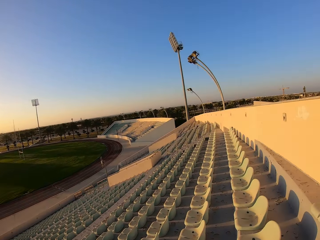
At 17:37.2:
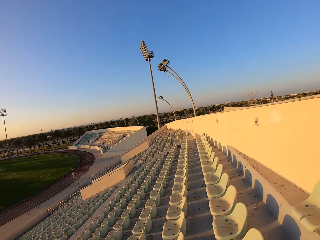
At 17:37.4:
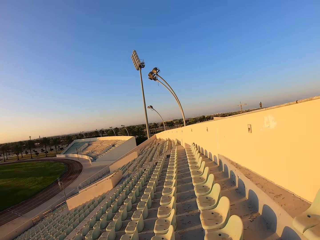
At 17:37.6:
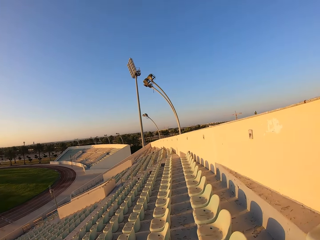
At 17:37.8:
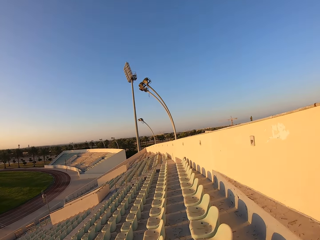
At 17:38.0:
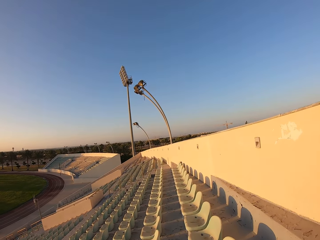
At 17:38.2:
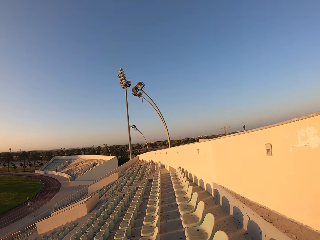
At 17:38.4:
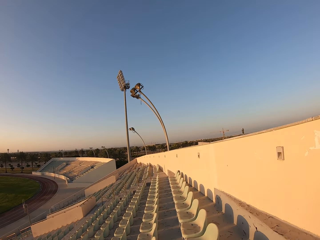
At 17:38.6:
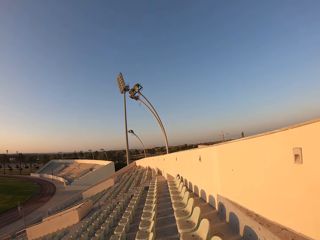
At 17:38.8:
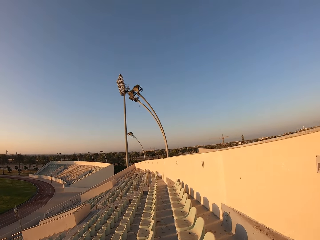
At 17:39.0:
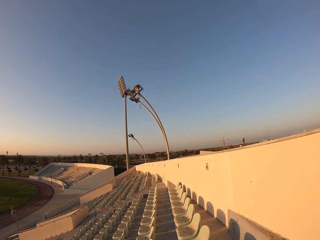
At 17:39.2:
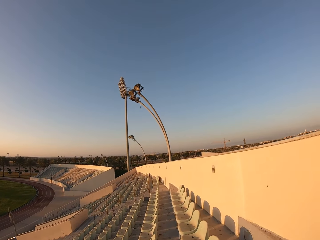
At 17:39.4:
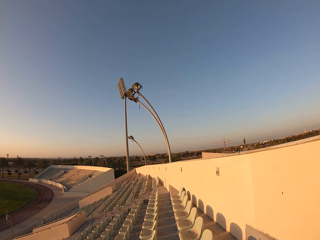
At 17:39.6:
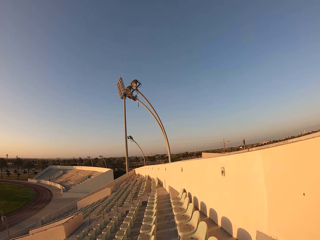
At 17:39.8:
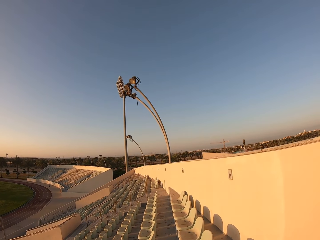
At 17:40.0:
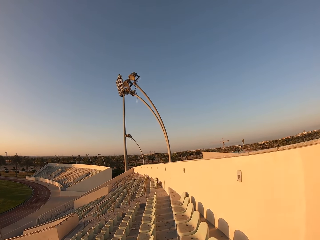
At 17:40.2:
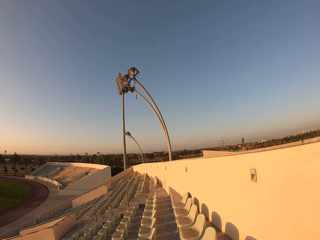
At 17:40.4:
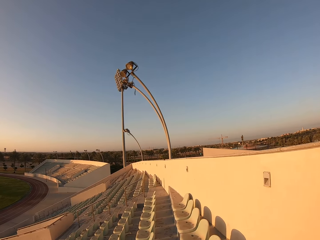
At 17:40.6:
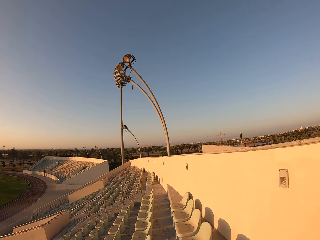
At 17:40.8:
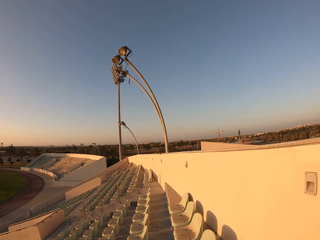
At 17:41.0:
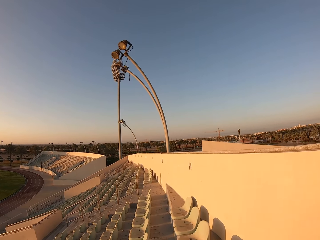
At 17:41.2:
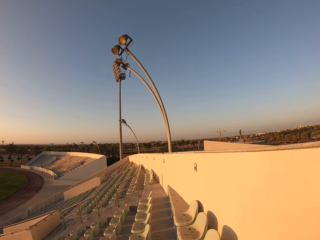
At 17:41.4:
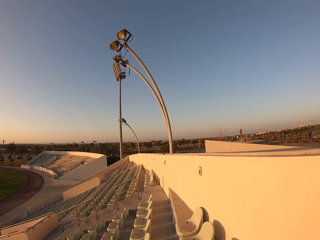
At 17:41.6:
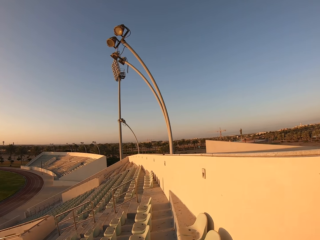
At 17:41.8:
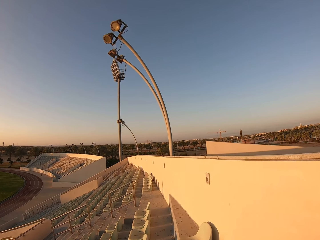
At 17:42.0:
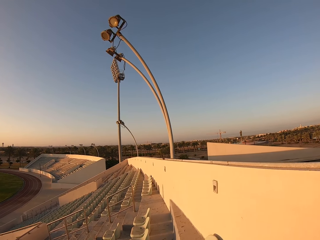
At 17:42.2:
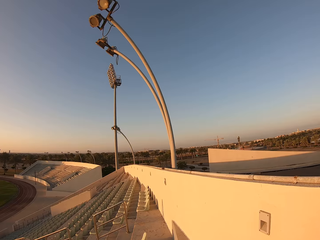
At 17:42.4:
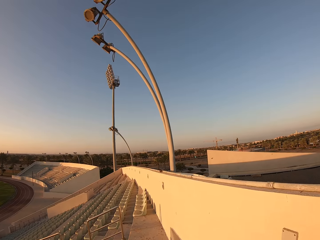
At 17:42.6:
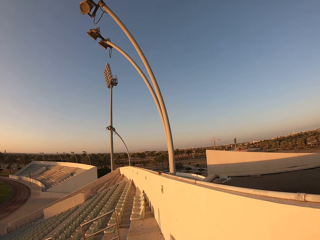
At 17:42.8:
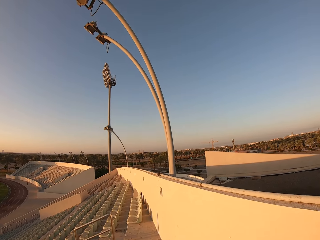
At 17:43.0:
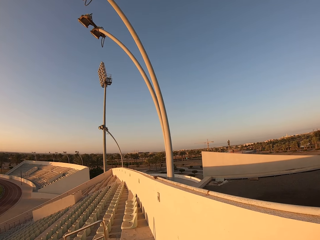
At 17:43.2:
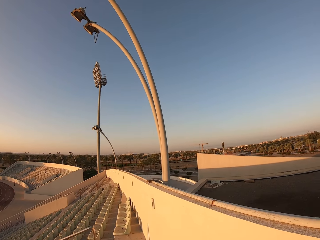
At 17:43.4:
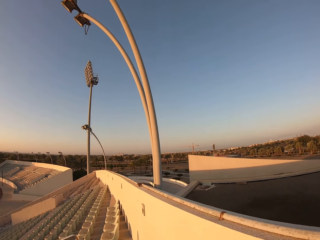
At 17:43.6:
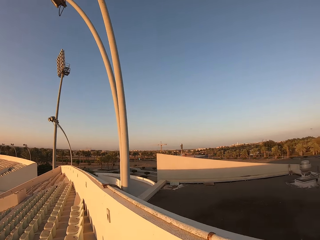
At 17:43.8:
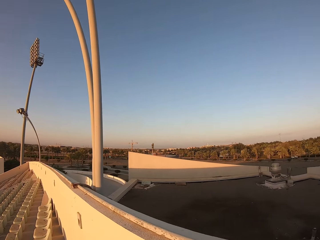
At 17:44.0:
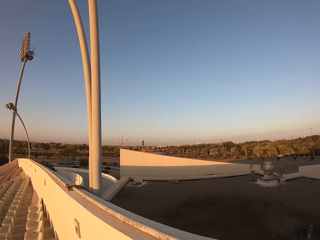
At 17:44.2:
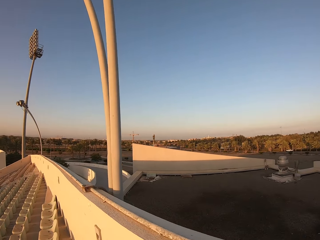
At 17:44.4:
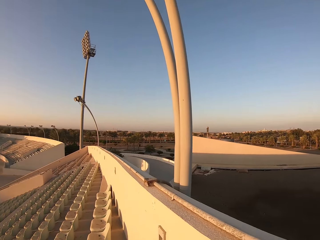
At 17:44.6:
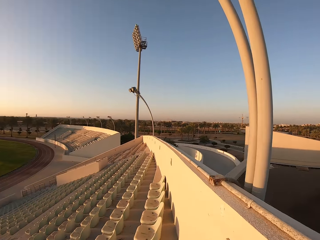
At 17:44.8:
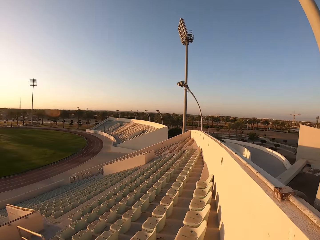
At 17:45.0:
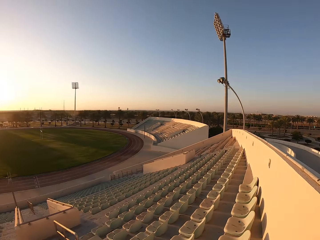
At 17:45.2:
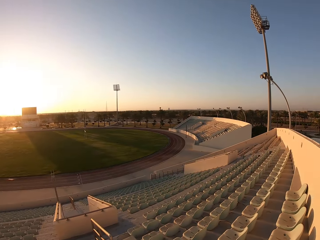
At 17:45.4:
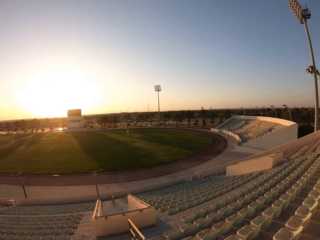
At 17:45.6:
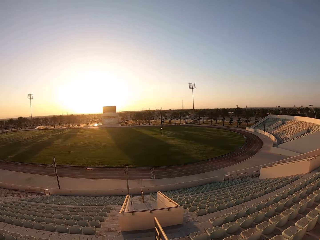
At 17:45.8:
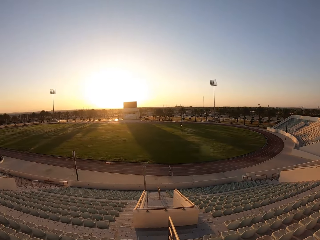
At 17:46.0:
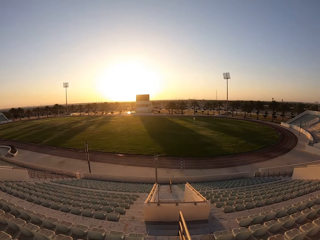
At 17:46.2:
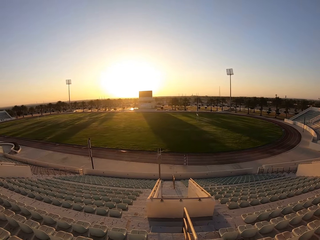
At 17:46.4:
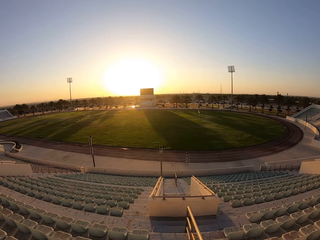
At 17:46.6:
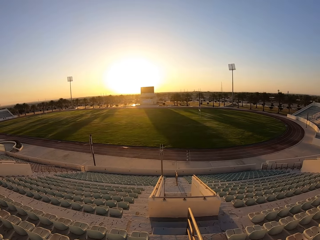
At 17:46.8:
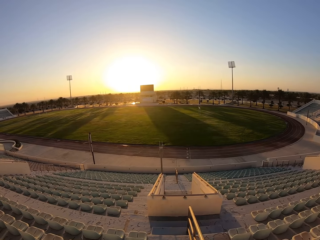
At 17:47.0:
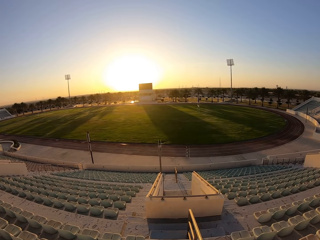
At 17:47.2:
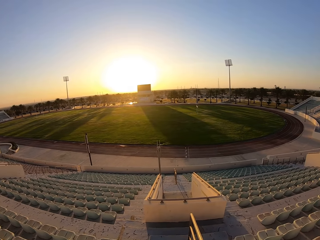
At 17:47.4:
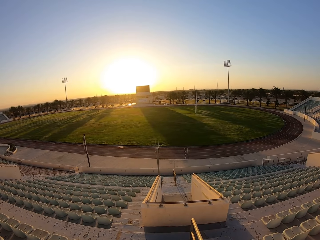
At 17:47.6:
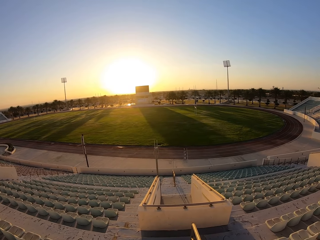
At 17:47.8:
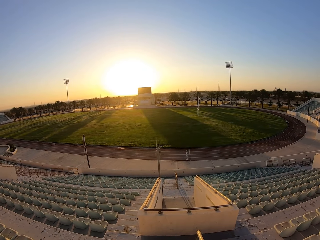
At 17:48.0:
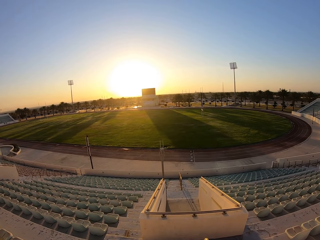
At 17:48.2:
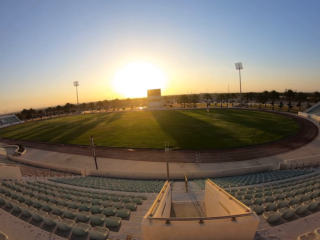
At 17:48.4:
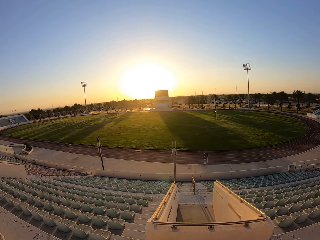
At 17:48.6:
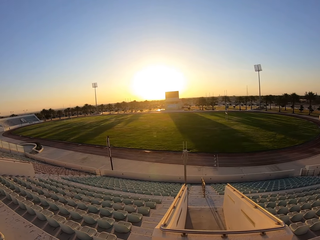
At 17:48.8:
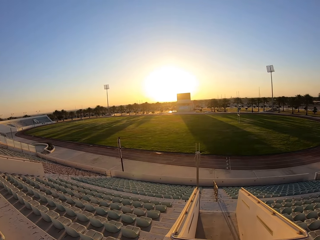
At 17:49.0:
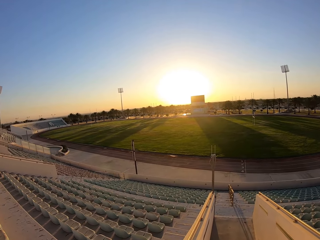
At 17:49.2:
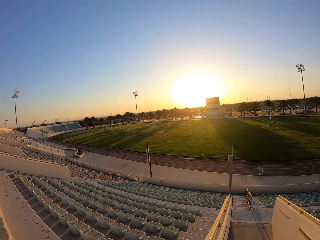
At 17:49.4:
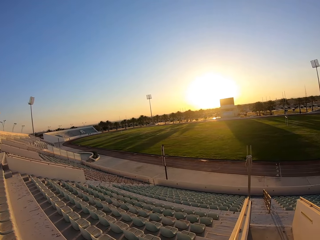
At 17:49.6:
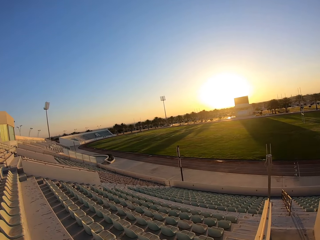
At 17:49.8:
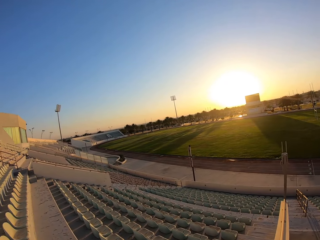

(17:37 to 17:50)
The camera wearer walks around the stadium. They look around the stadium. They jog down the stairs.

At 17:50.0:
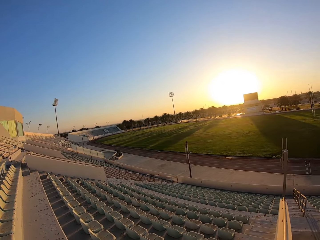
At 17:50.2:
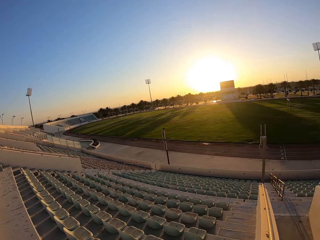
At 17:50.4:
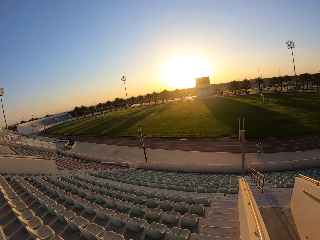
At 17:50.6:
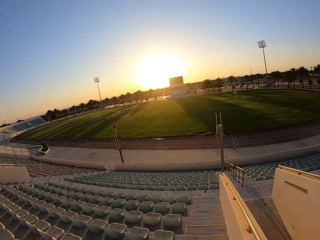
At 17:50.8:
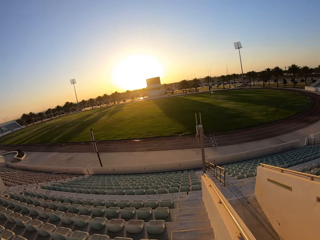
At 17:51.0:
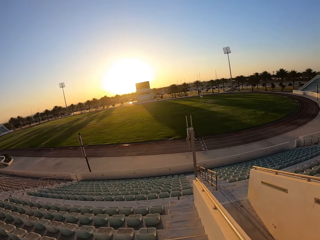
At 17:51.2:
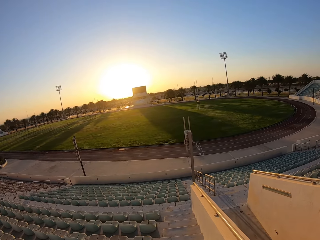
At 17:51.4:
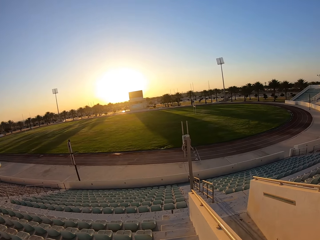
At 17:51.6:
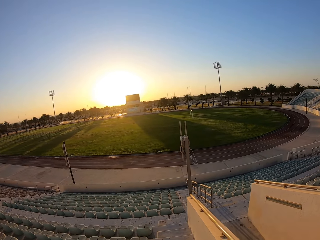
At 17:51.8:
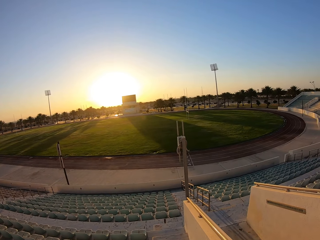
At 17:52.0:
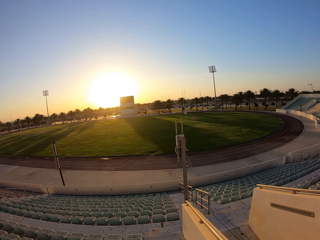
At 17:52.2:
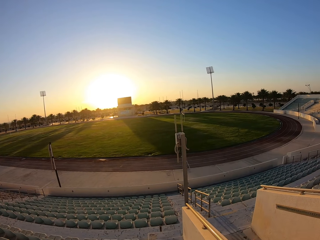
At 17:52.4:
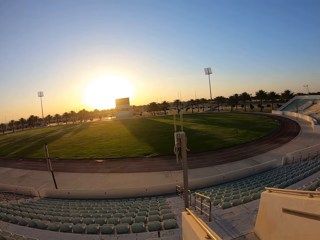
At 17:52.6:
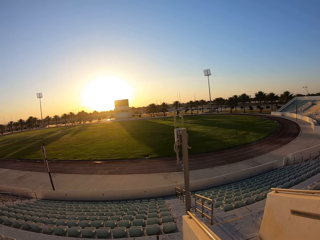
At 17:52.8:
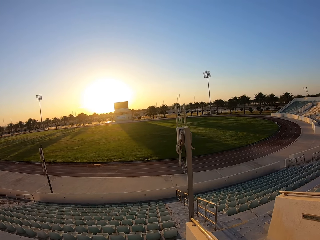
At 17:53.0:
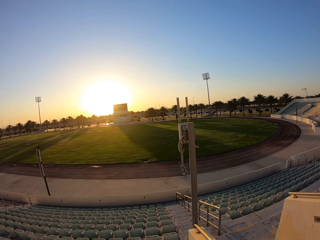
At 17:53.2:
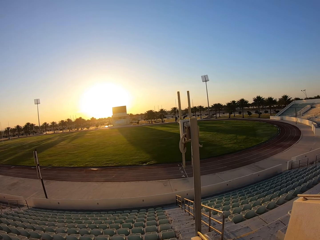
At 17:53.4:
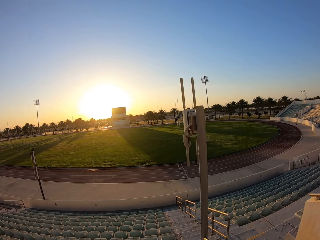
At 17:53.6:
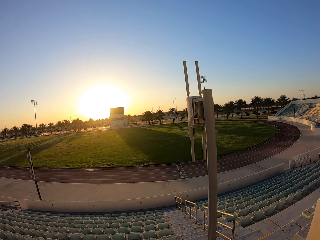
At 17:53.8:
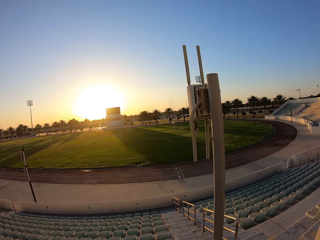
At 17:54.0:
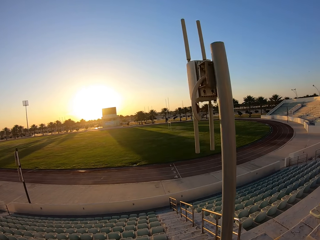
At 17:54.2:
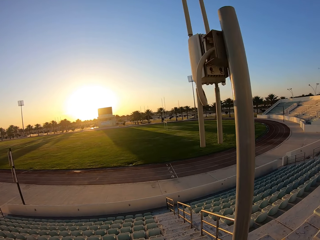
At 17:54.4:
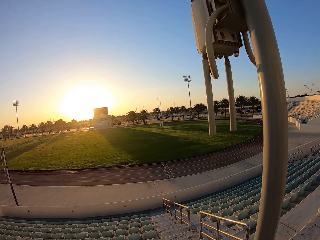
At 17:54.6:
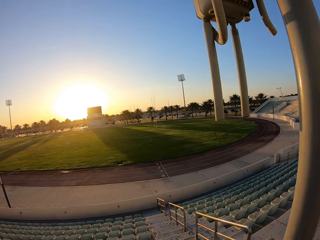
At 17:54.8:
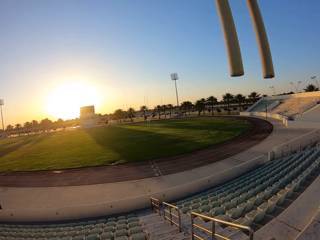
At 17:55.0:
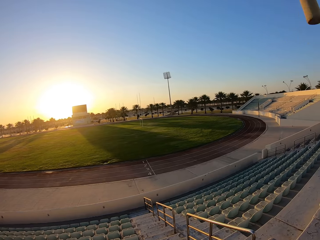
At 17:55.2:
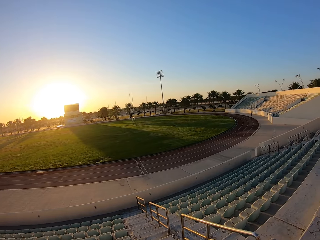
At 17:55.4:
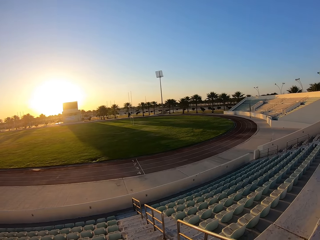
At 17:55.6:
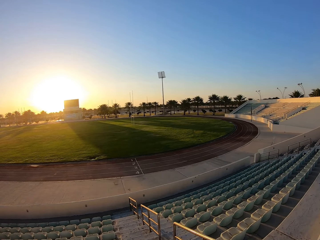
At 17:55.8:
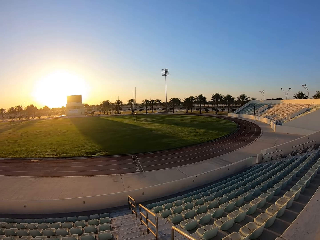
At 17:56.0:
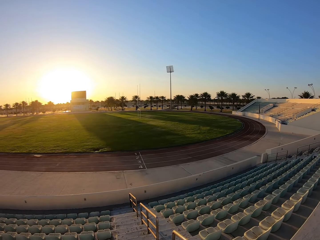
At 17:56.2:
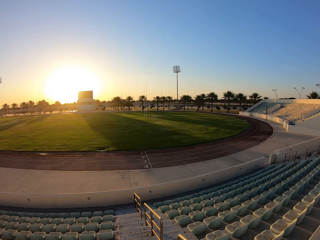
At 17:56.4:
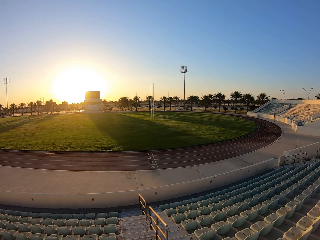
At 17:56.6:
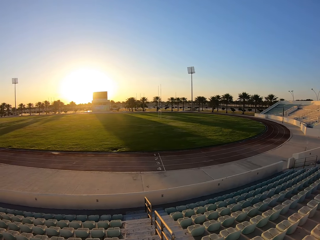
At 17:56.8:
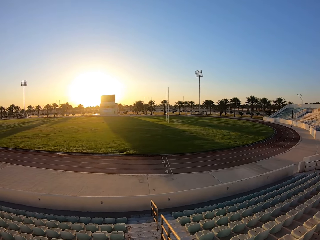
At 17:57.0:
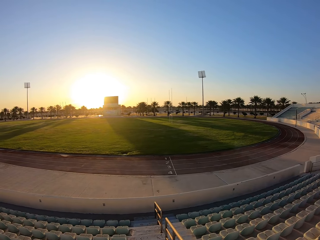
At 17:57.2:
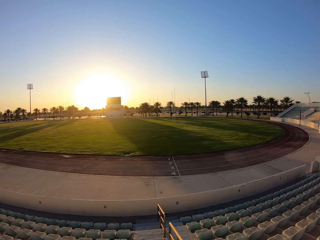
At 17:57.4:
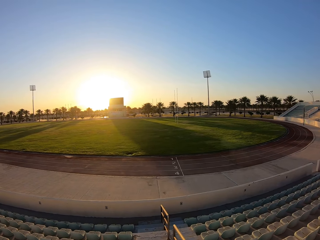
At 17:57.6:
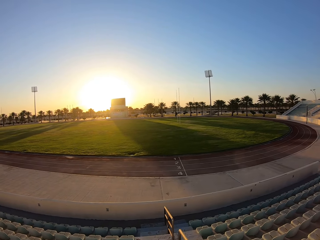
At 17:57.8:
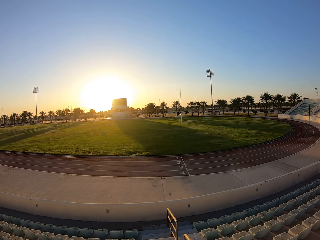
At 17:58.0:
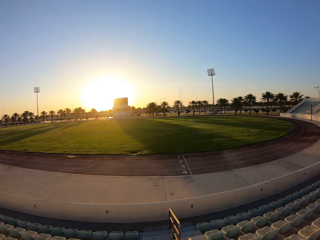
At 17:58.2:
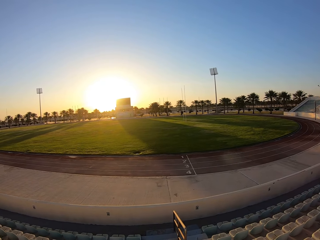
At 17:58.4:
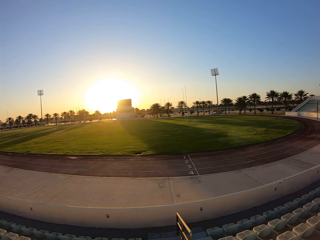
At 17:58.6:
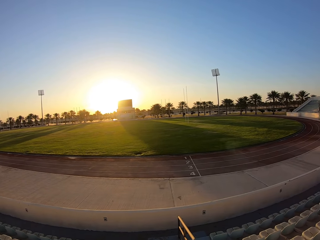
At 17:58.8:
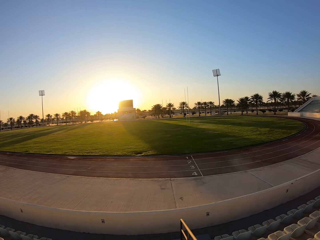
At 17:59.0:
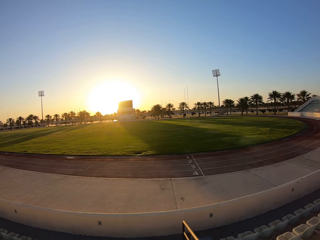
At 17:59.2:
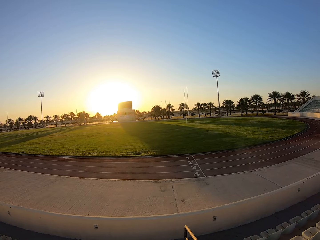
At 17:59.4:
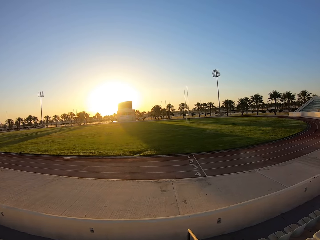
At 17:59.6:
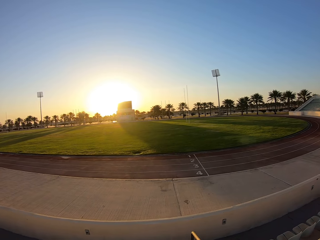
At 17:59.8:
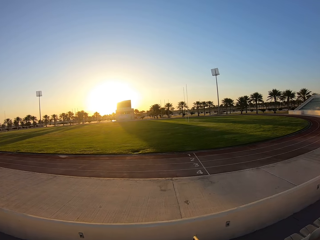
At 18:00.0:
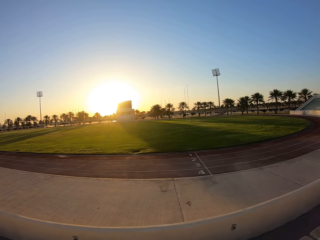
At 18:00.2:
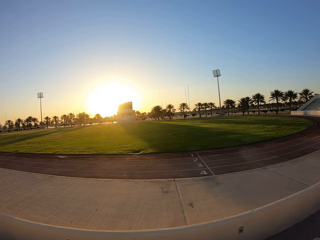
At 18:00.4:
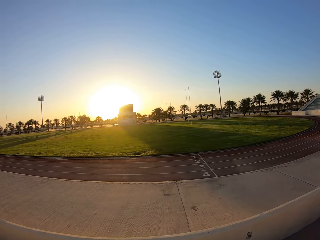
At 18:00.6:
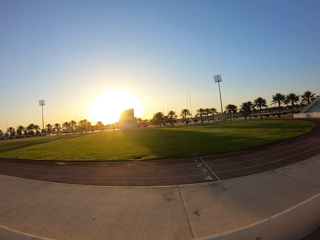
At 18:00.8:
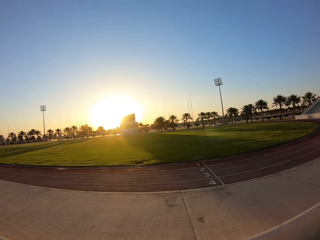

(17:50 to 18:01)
The camera wearer walks around the stadium.
